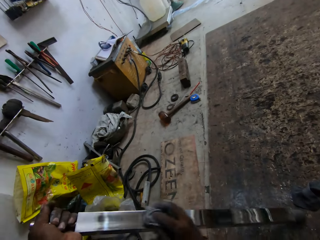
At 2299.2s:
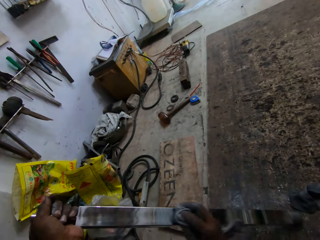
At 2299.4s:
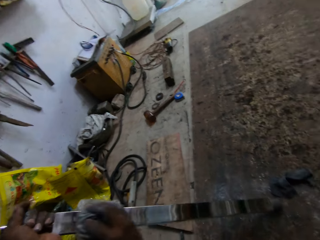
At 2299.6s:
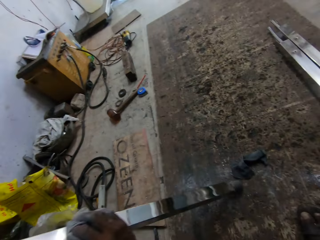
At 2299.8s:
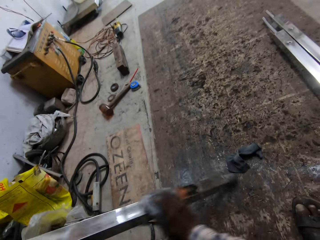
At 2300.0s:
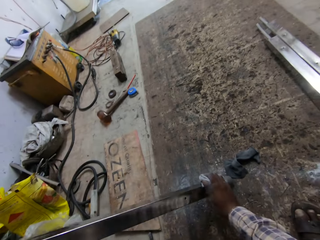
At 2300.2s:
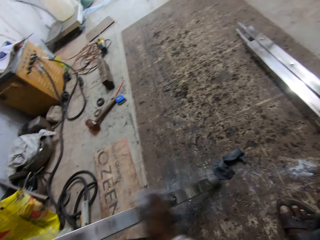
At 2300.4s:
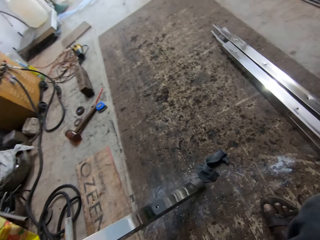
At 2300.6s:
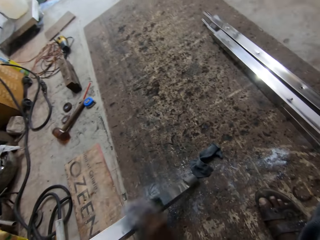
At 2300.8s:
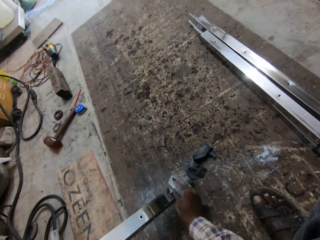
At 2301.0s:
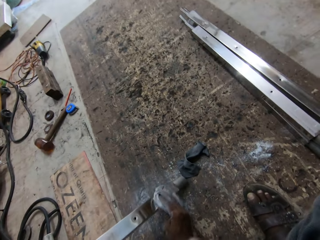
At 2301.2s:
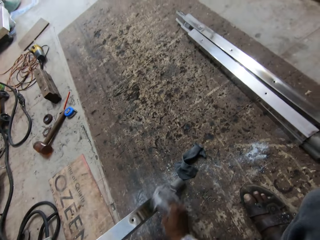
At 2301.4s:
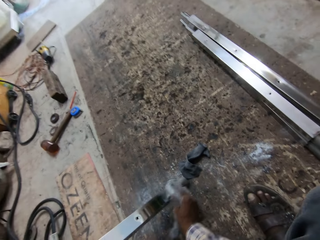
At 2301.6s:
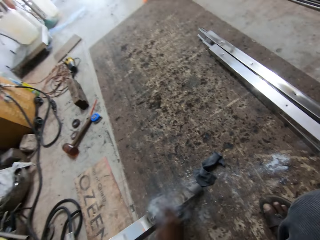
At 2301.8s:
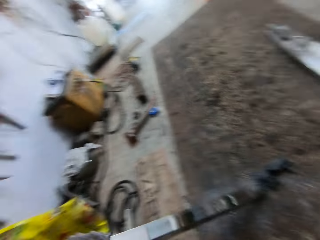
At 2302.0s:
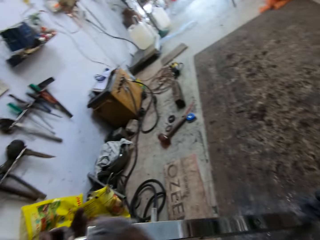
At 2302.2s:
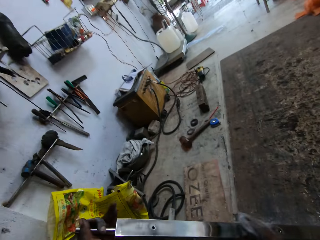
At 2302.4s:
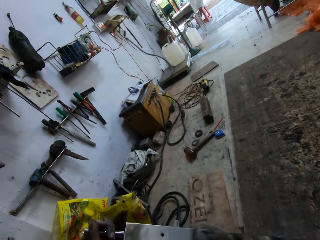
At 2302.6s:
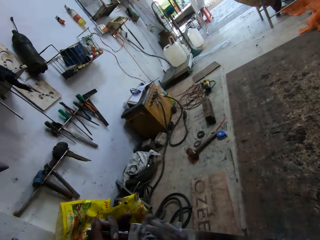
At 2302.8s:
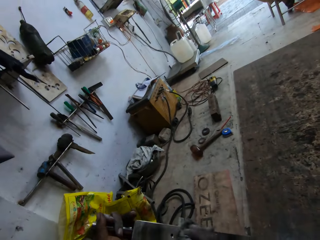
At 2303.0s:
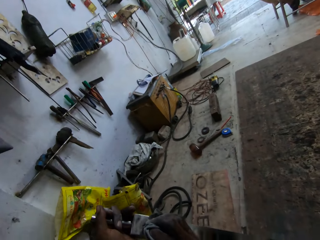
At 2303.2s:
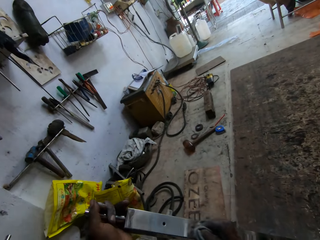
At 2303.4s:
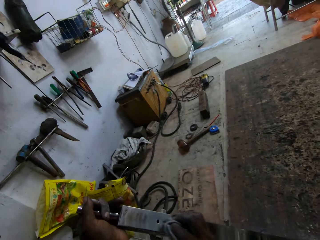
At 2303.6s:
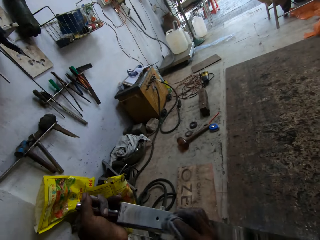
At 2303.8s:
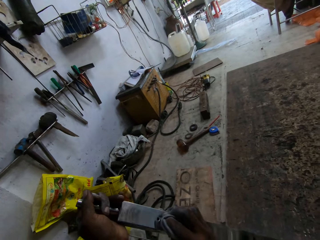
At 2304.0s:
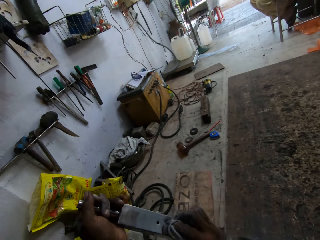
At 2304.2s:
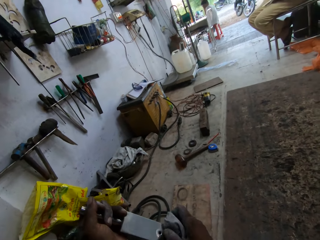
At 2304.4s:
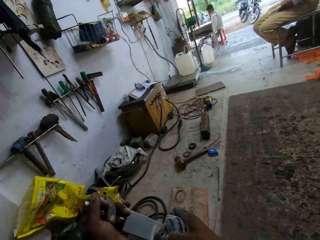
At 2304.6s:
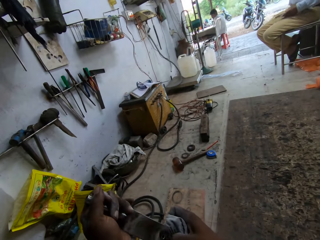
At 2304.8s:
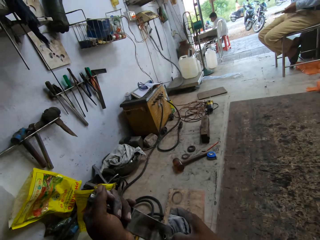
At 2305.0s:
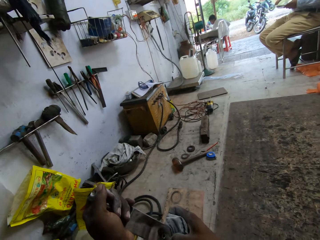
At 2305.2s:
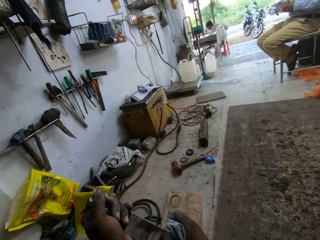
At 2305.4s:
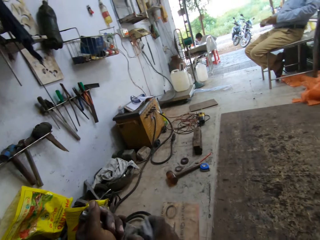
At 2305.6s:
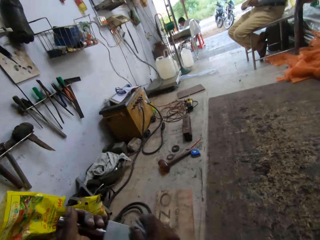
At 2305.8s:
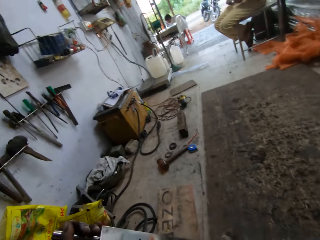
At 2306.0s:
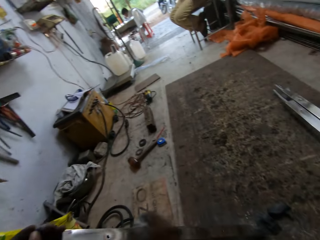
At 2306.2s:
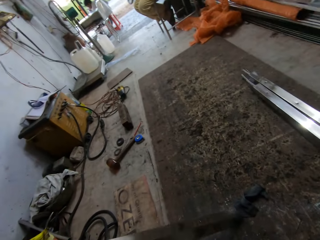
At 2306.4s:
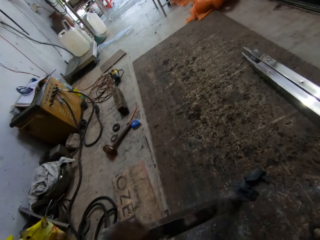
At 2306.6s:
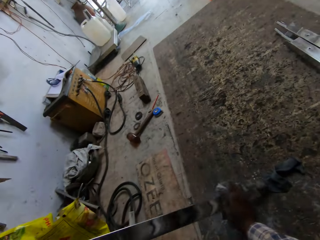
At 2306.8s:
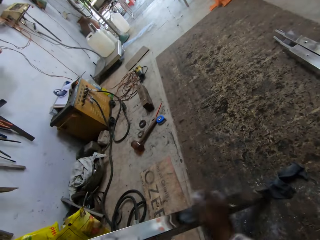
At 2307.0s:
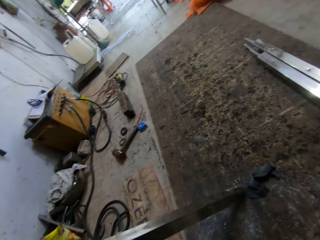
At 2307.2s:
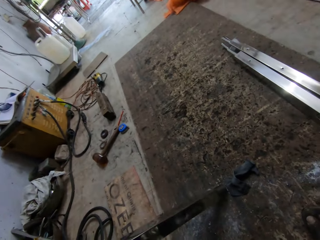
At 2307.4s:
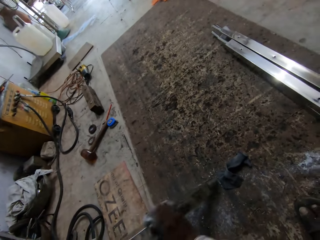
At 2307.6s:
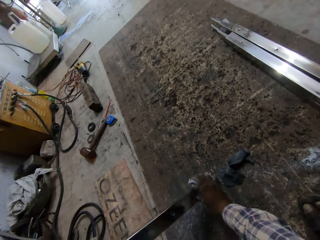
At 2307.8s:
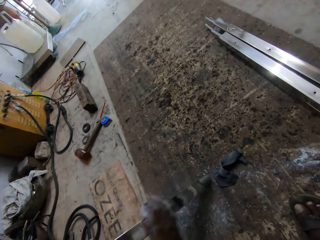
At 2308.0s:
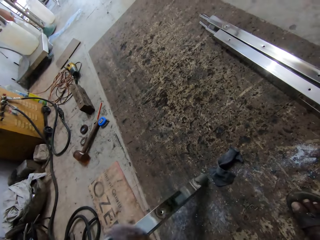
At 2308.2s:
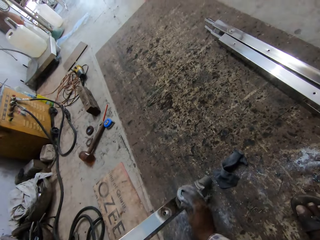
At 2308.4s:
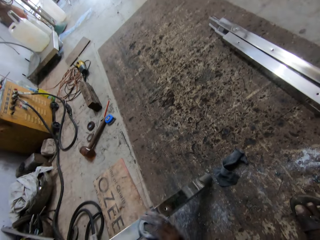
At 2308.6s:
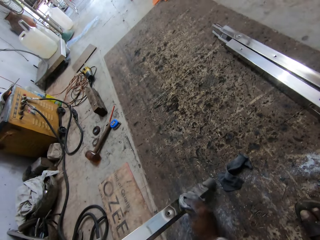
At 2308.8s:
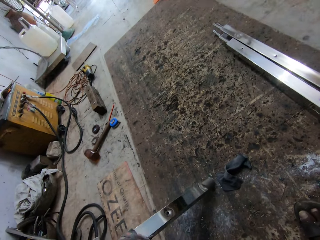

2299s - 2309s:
The camera wearer wipes the metal with a towel.

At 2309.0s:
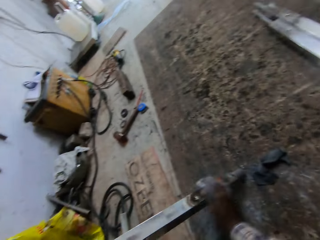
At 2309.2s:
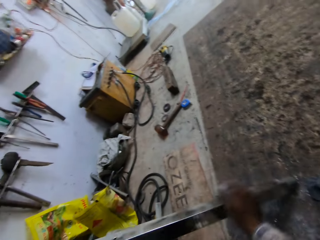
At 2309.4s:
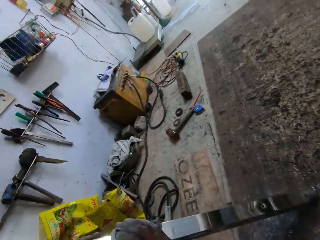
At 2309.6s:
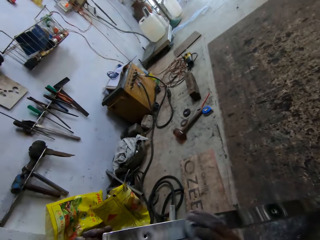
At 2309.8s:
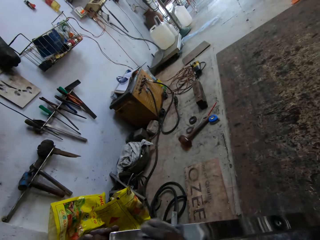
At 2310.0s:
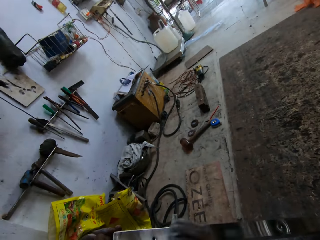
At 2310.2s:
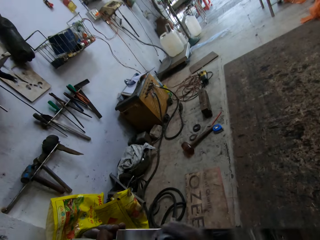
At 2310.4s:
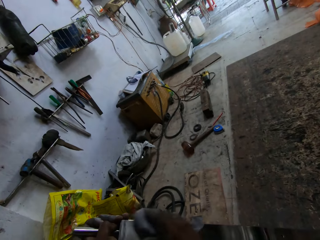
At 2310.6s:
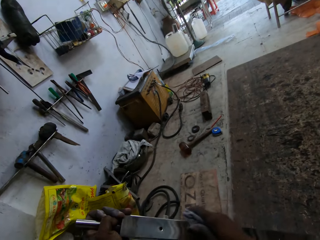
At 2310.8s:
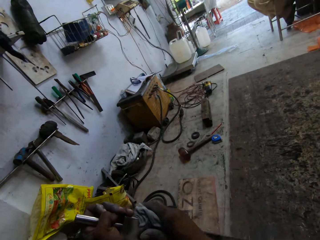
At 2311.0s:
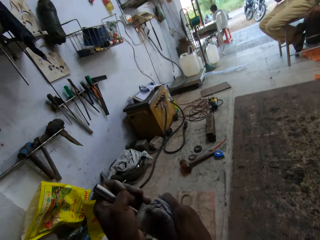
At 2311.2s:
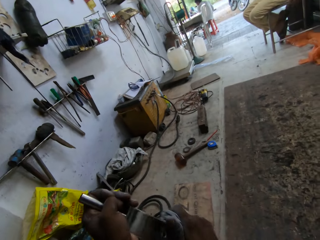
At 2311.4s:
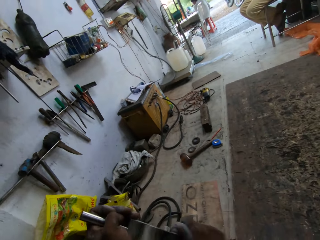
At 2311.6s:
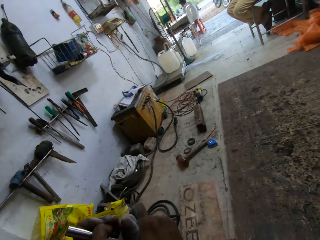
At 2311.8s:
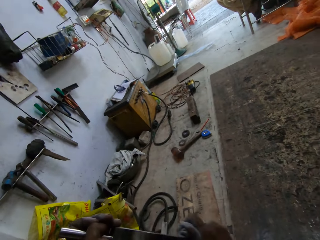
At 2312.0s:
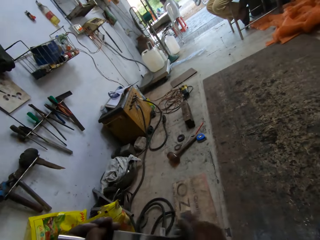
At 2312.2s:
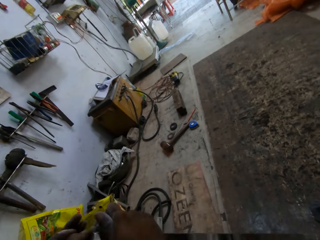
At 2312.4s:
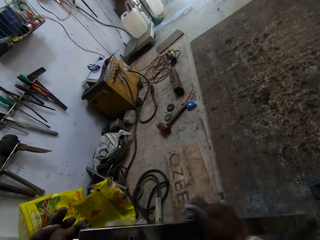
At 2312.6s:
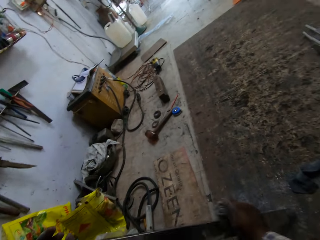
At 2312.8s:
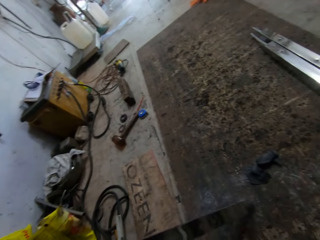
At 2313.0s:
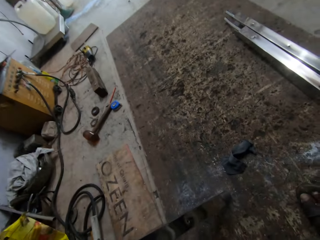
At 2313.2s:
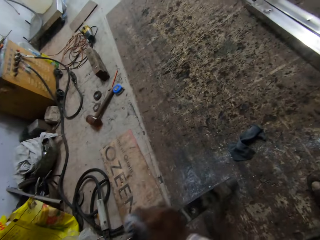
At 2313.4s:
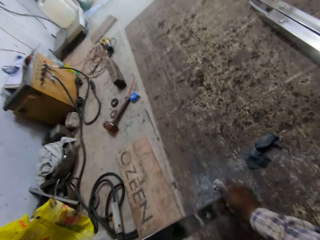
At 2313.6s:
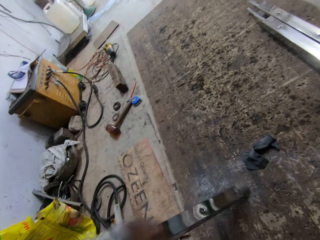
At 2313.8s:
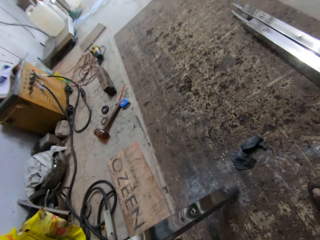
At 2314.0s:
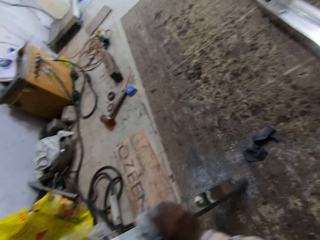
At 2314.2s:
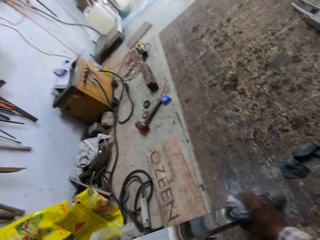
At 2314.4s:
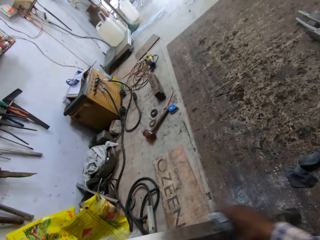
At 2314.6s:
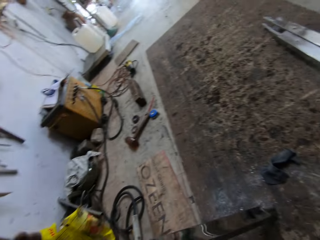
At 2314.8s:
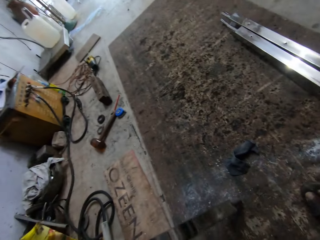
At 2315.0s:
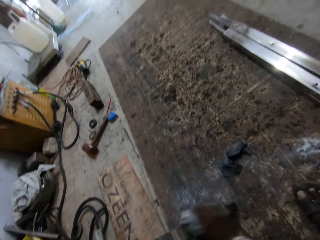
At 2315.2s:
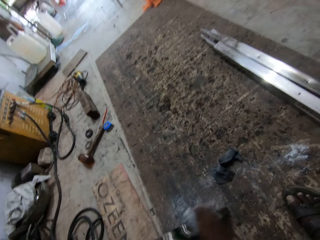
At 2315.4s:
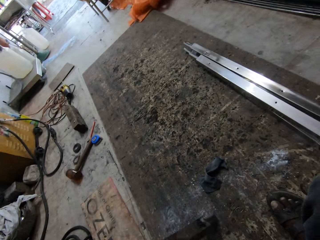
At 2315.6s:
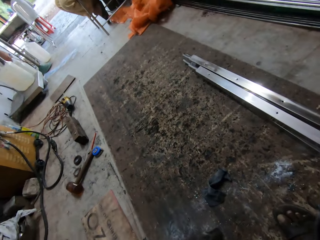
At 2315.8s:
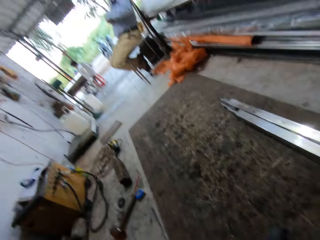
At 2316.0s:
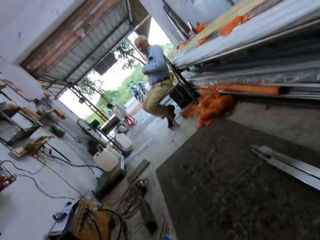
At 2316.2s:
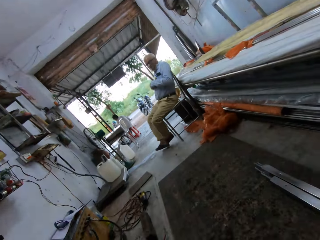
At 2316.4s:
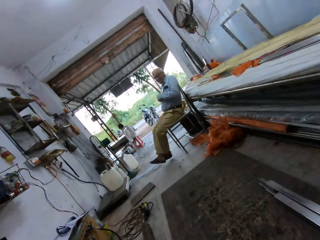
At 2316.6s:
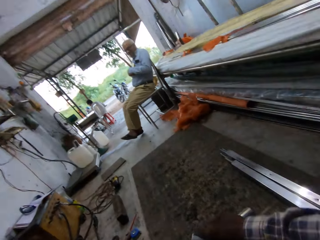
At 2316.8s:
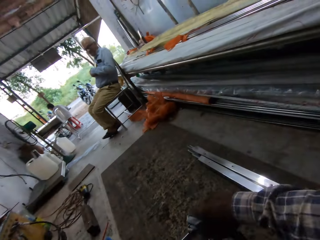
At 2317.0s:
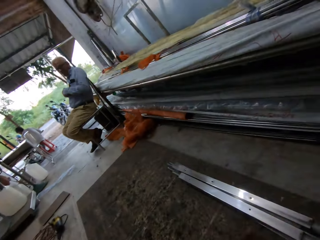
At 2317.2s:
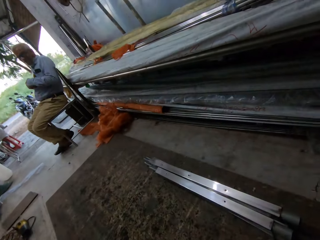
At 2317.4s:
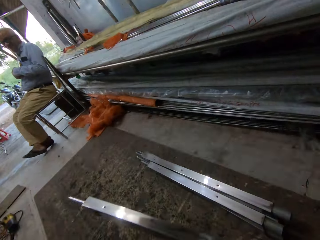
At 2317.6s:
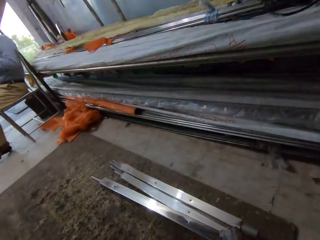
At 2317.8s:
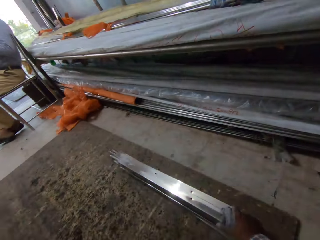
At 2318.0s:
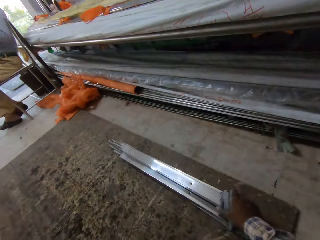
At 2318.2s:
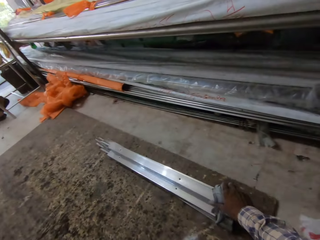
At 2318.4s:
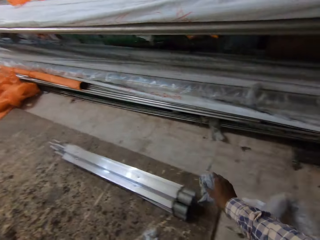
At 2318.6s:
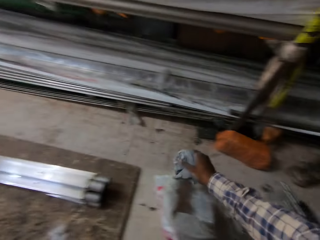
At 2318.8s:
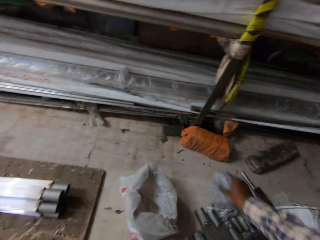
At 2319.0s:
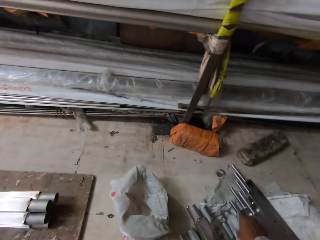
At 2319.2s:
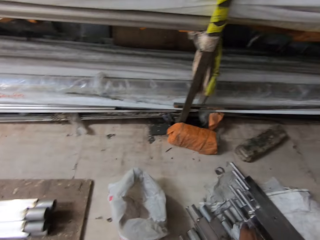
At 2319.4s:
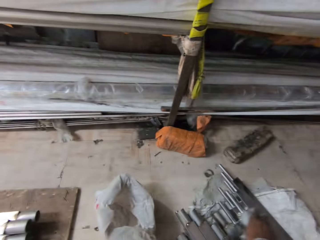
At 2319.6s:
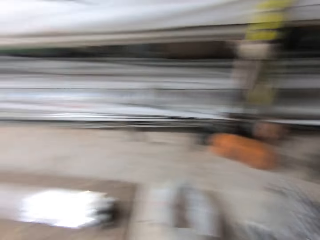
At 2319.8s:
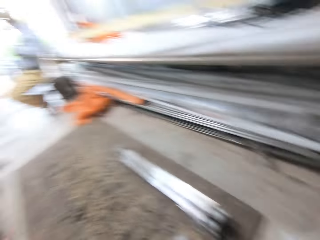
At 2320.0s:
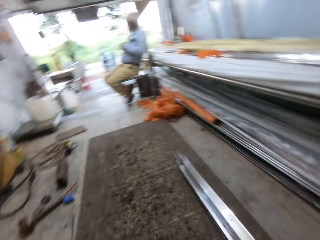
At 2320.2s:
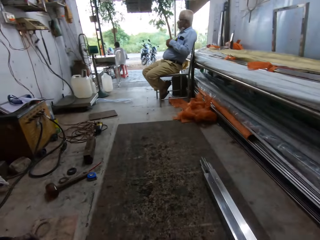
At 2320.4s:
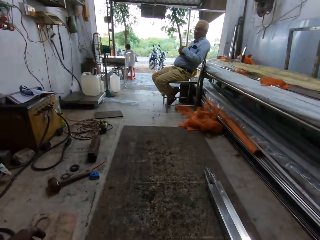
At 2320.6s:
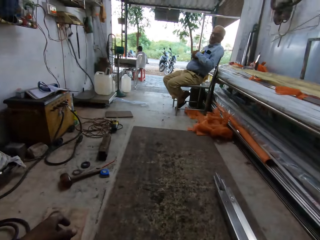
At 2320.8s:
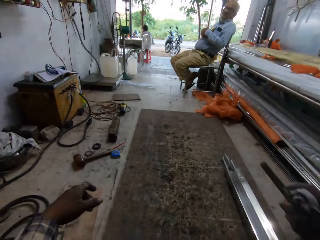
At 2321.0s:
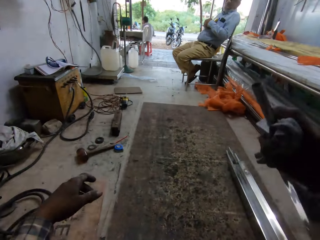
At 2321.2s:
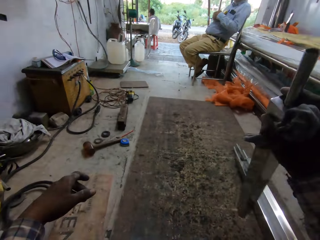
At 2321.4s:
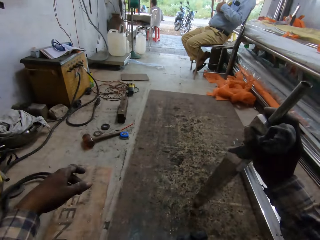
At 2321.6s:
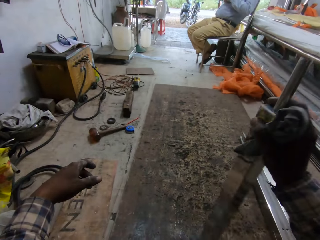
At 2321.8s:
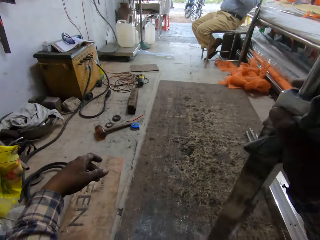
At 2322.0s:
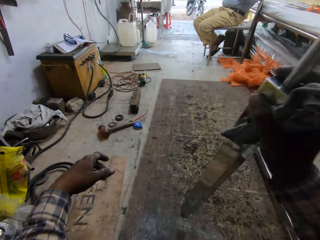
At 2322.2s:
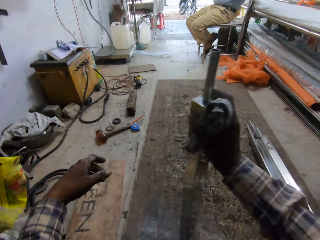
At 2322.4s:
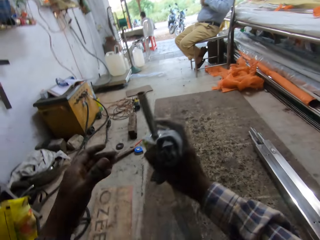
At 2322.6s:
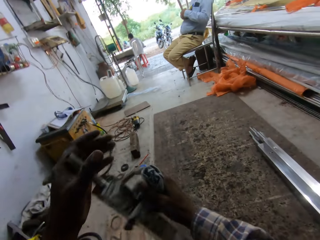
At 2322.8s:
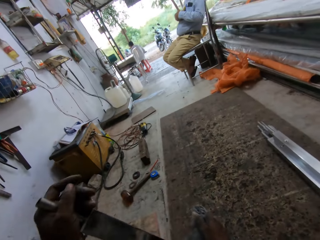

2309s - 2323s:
The camera wearer wipes the metal with a towel. A man swings the legs. The camera wearer places the metal pole on the pile of metal poles on the work surface with his right hand. He picks up a metal pole from the ground with his right hand. He hits the metal on the ground. He passes the metal pole from his right hand to his left hand.
